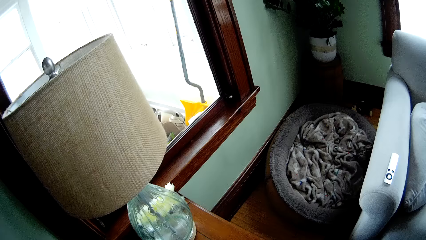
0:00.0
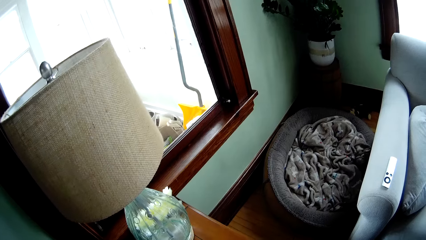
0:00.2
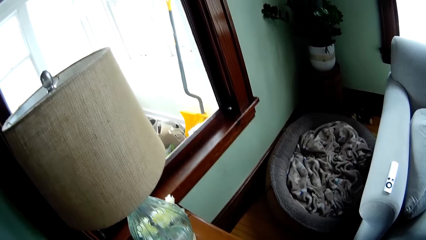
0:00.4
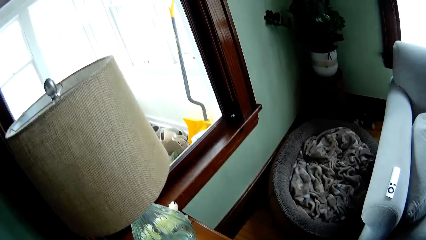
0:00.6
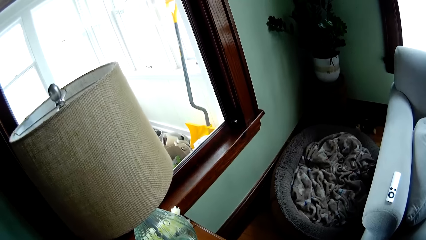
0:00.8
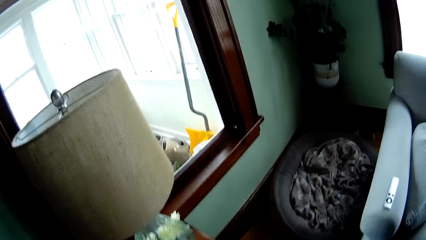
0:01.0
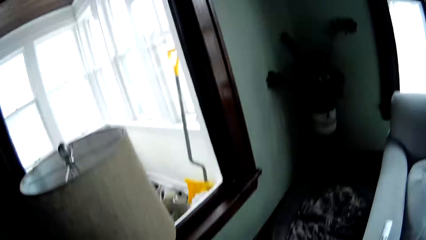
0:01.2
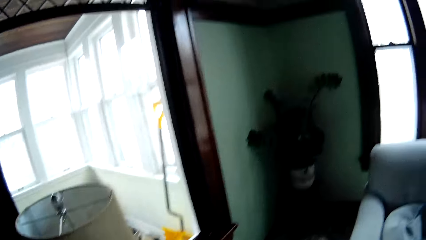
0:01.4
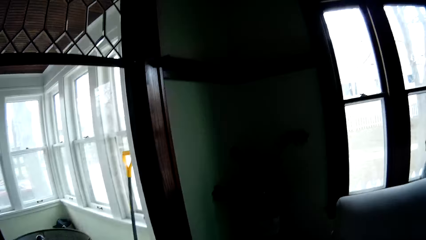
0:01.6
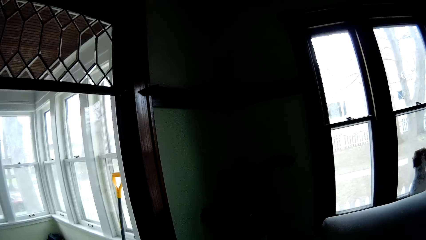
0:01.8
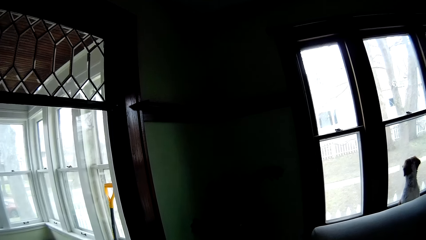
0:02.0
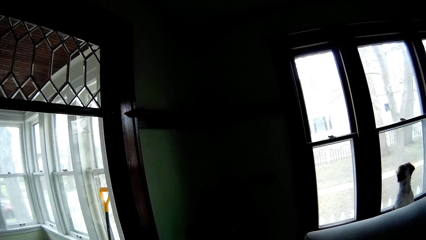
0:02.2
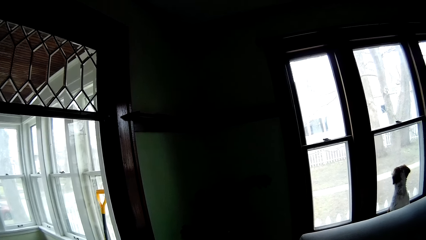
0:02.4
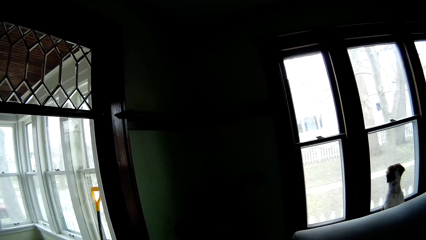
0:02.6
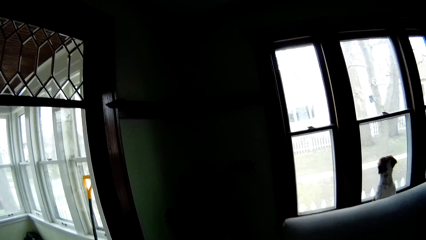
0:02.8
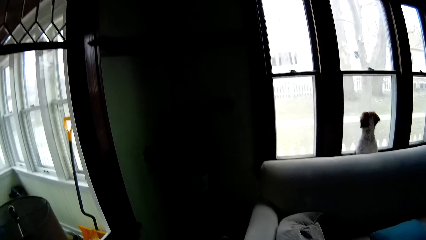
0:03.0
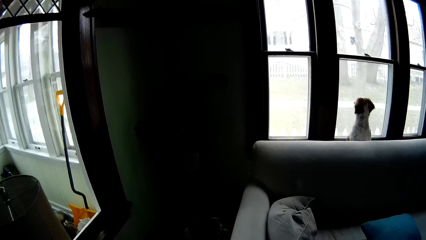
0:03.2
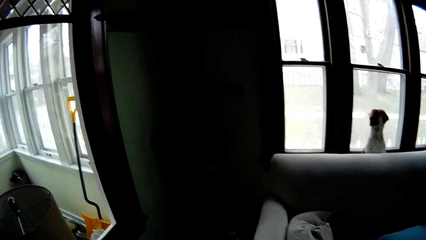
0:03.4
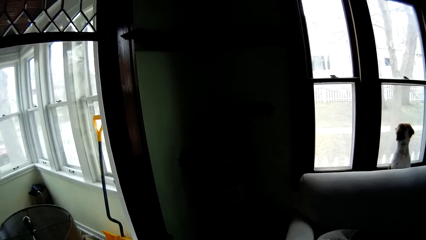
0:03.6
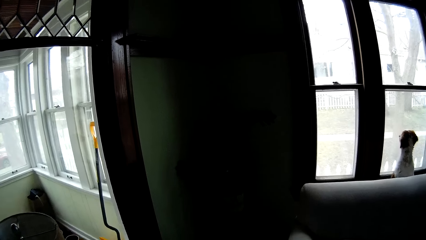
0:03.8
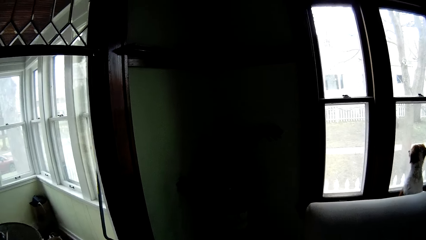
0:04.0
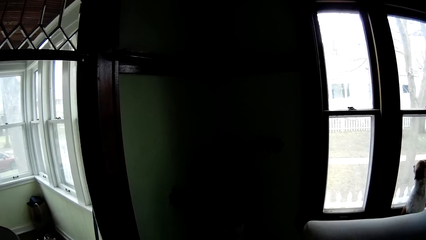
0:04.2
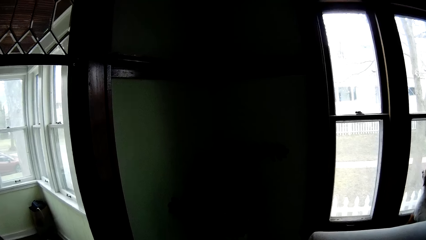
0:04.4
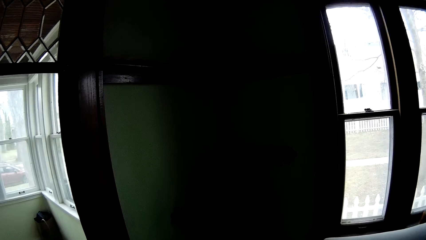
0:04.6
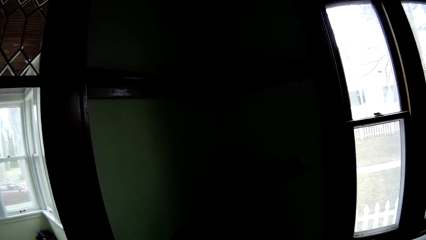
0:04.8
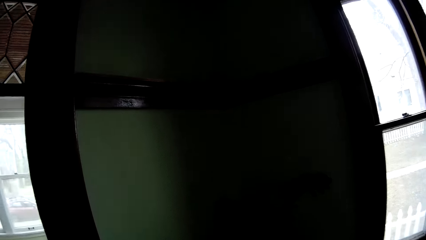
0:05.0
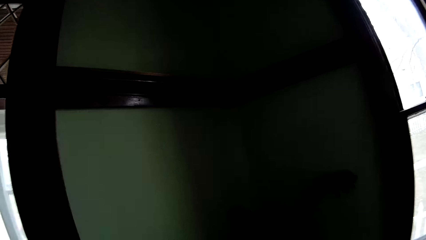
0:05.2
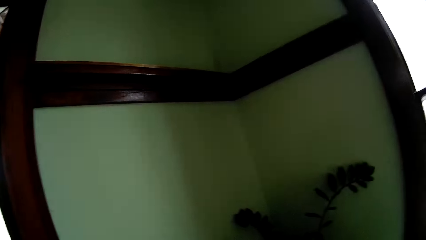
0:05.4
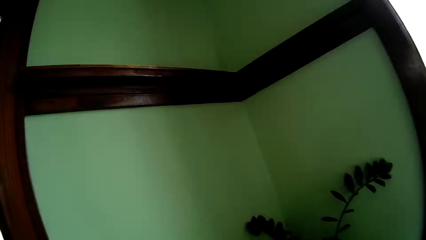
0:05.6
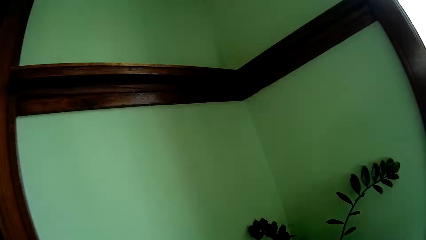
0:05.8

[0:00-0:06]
The camera wearer walks.

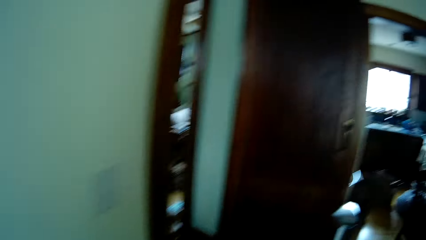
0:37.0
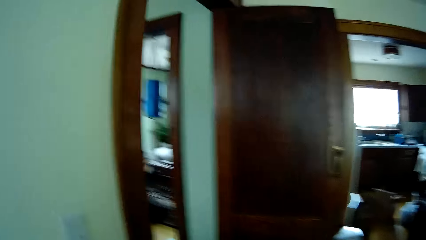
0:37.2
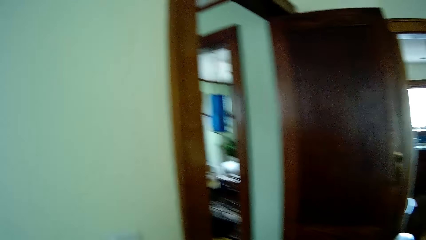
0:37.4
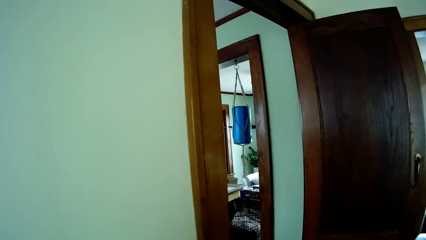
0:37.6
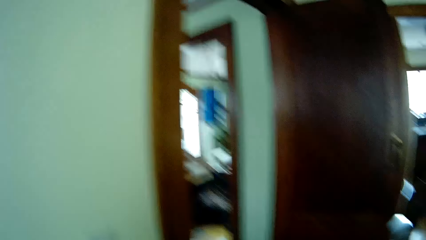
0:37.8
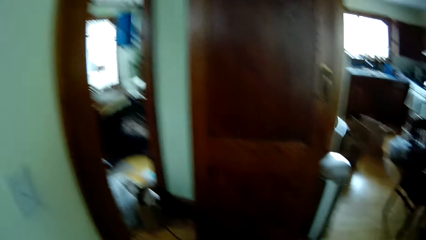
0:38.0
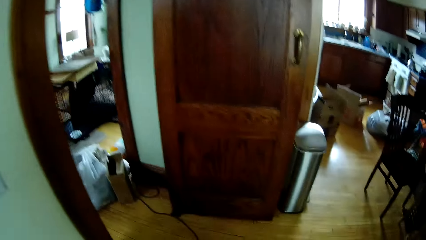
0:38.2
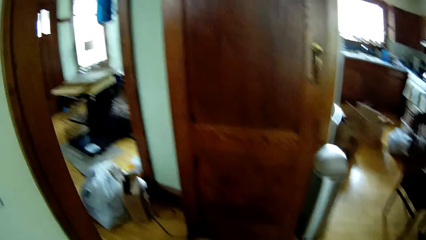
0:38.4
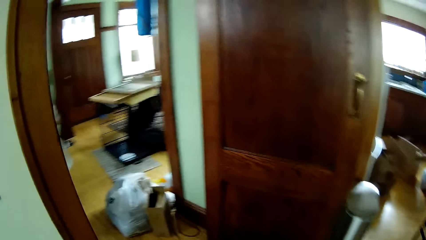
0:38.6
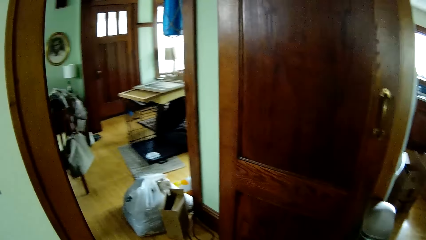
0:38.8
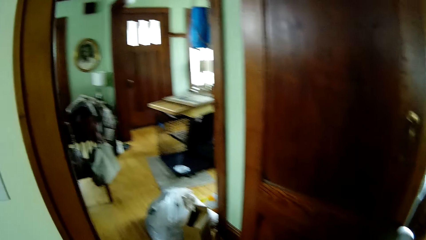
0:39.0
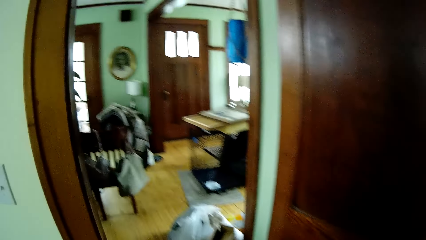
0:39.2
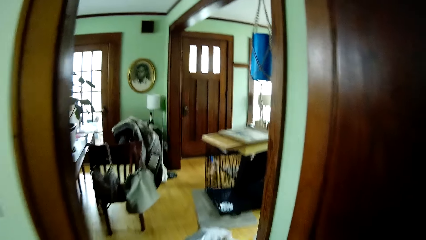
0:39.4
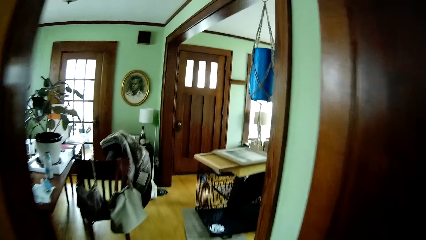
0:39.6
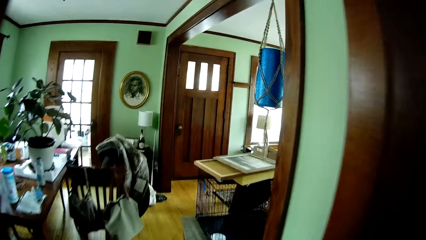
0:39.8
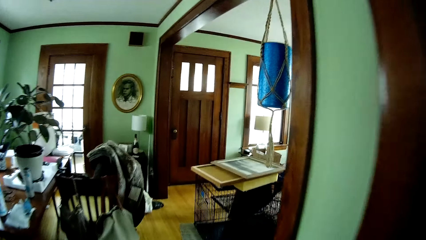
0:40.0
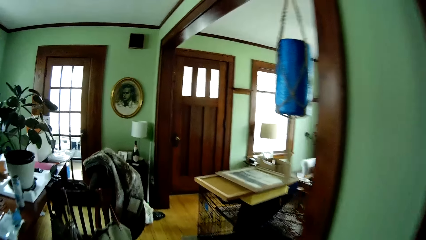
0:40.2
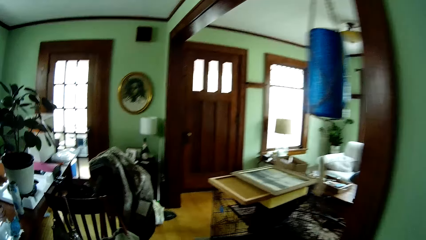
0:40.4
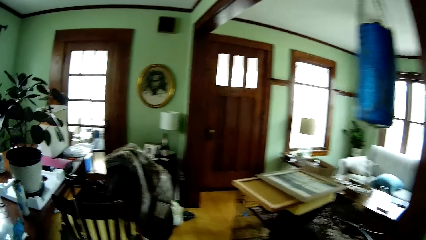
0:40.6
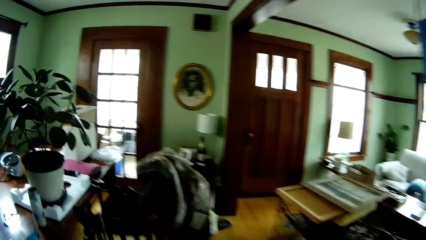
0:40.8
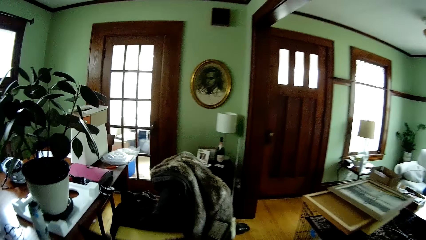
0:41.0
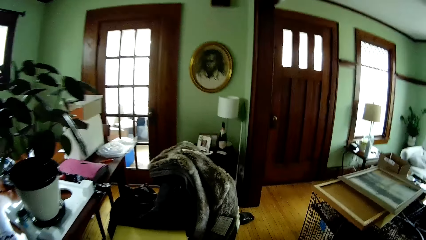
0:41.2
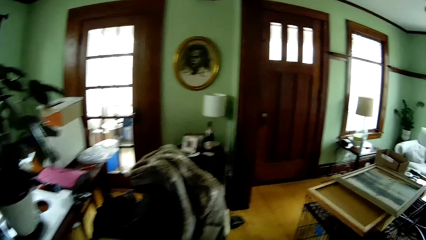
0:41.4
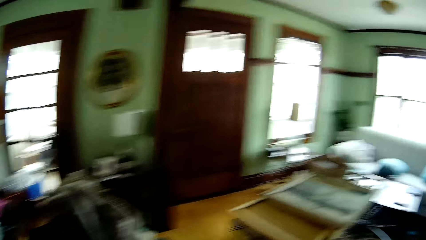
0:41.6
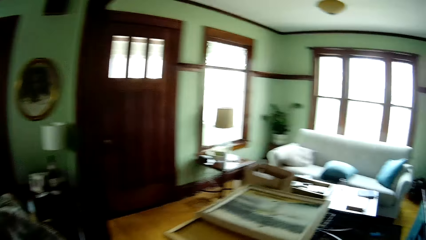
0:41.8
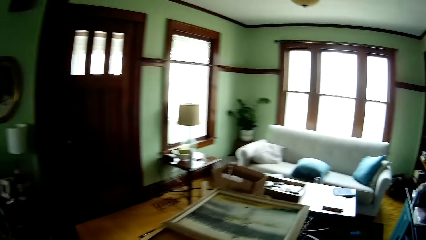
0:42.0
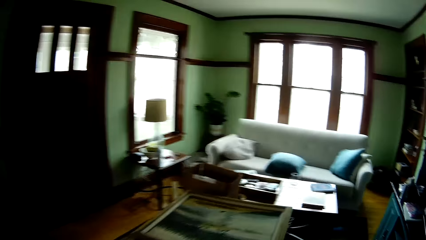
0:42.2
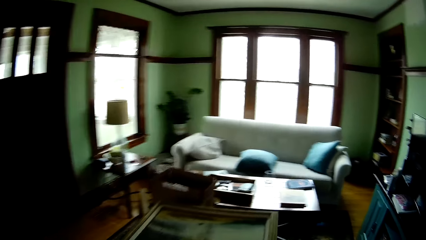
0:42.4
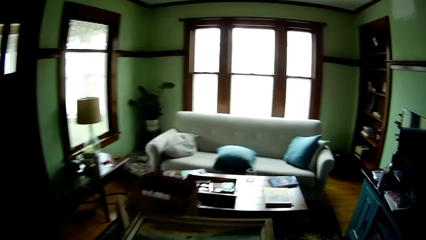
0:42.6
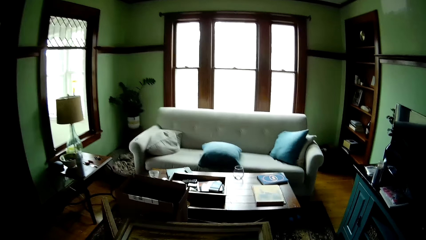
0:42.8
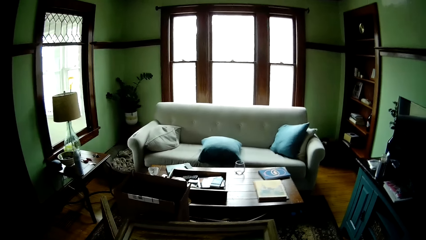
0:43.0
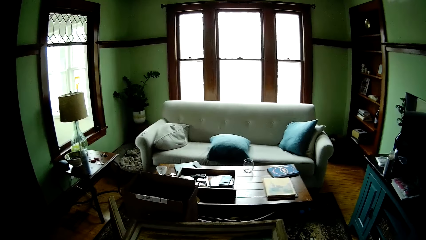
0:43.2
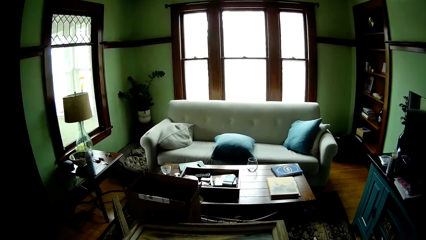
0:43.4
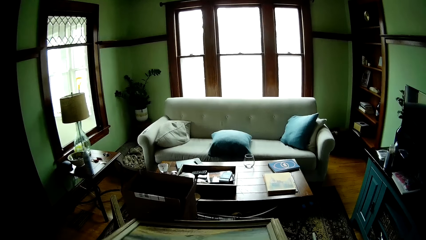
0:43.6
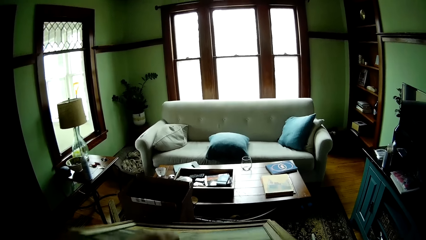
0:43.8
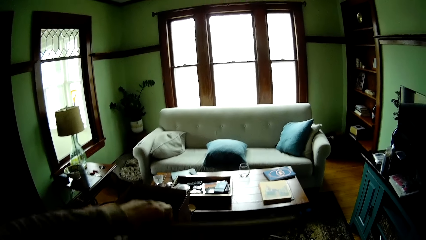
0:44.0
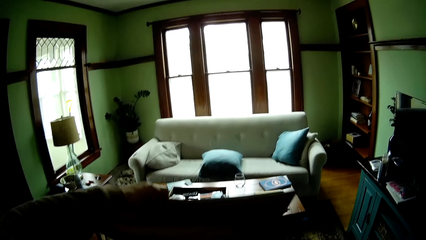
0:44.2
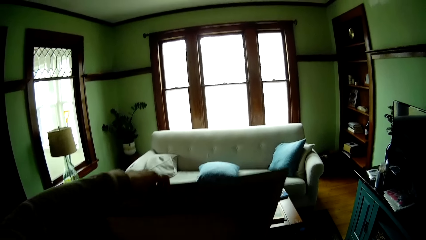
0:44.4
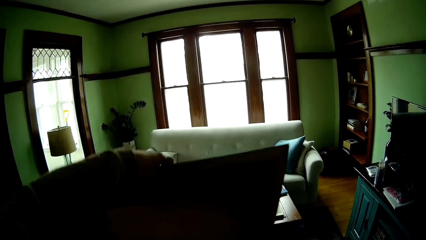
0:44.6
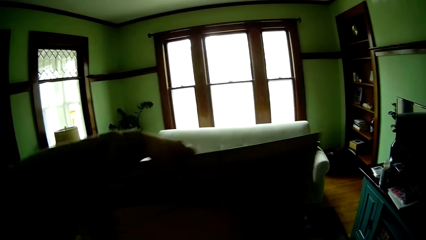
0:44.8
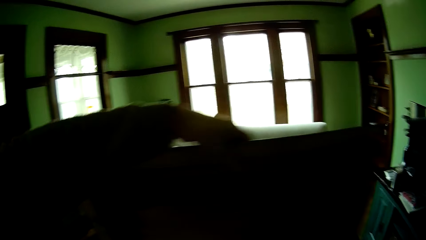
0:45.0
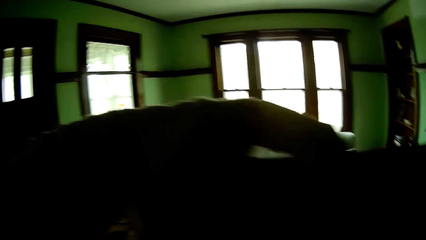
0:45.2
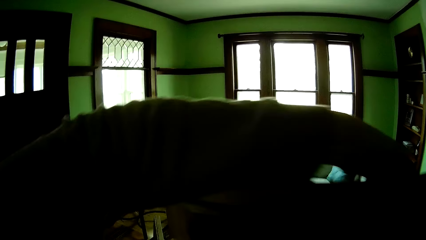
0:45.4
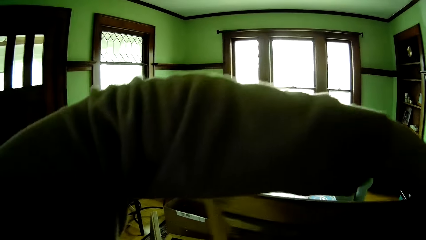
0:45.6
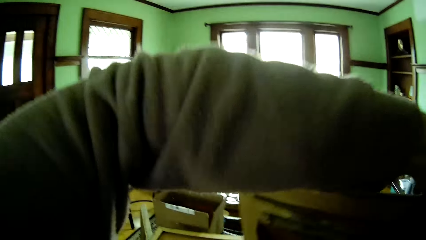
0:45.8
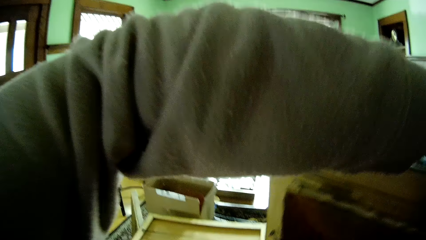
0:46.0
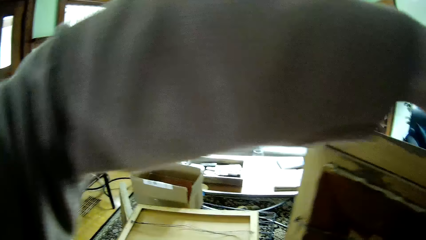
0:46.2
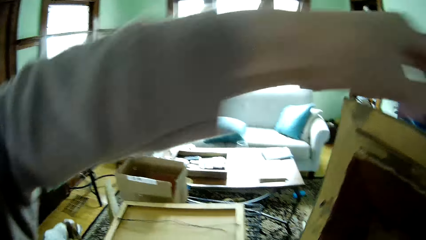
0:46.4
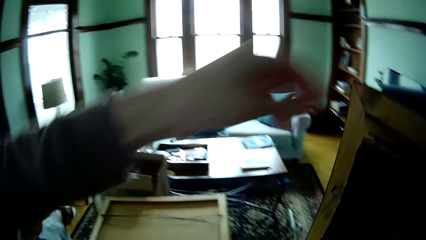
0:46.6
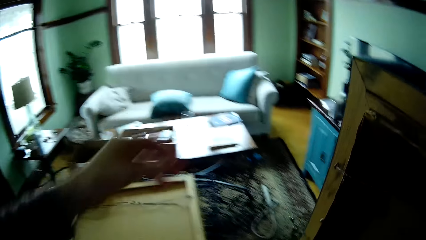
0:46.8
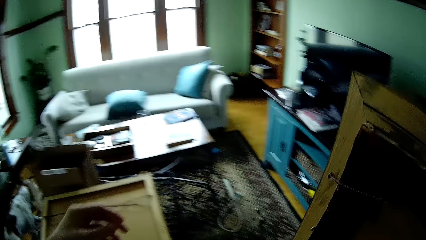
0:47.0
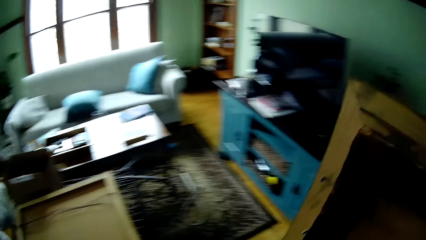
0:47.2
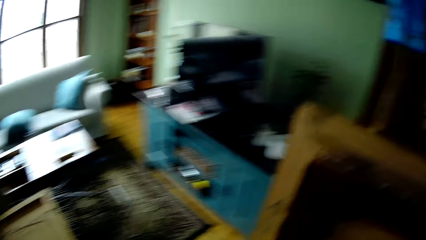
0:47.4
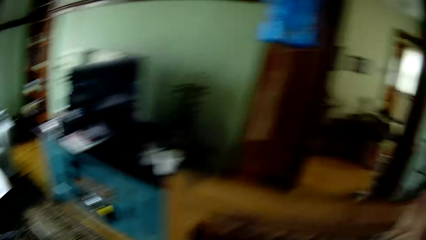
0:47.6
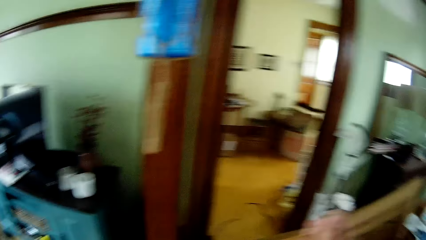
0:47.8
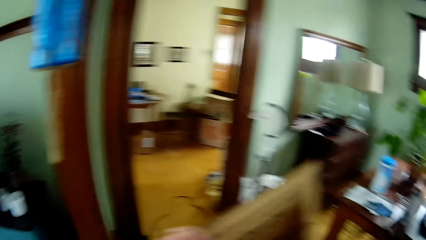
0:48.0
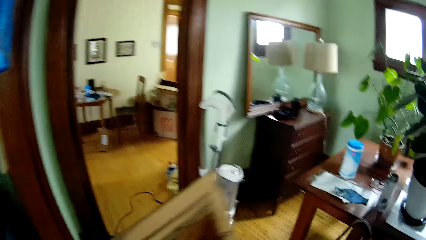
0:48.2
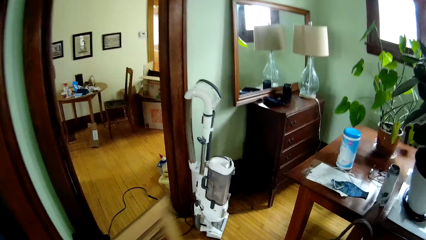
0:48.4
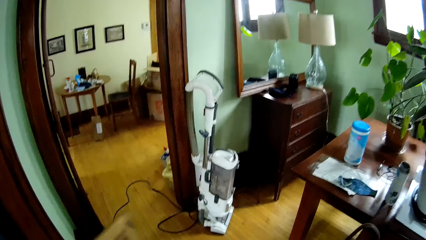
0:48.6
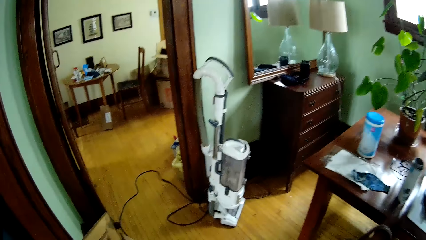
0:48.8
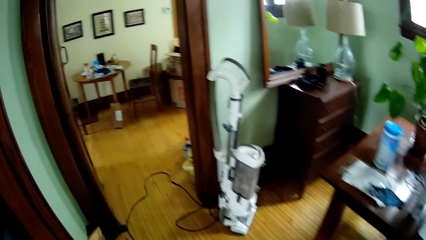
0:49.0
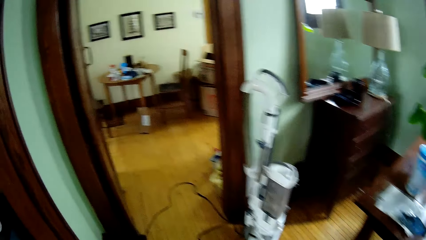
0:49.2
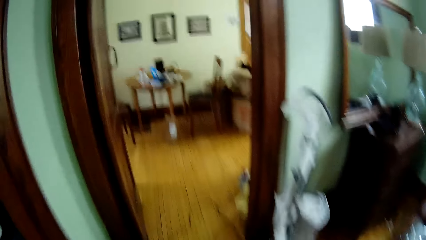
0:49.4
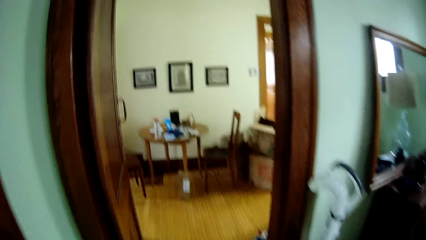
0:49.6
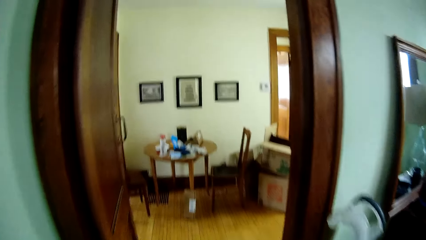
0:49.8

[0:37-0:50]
The camera wearer walks. She picks up a picture frame from the table with her left hand. She holds the frame in her right hand.
